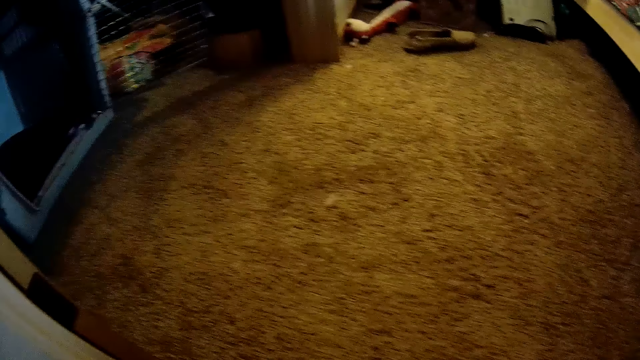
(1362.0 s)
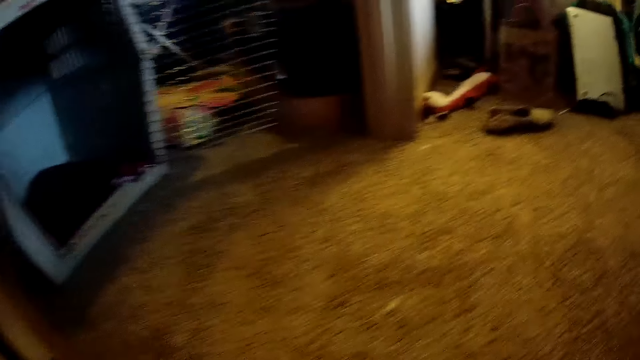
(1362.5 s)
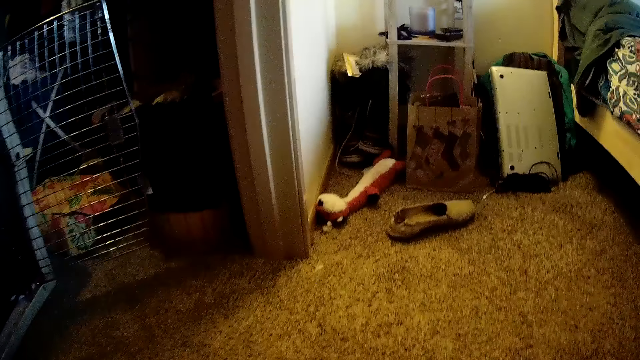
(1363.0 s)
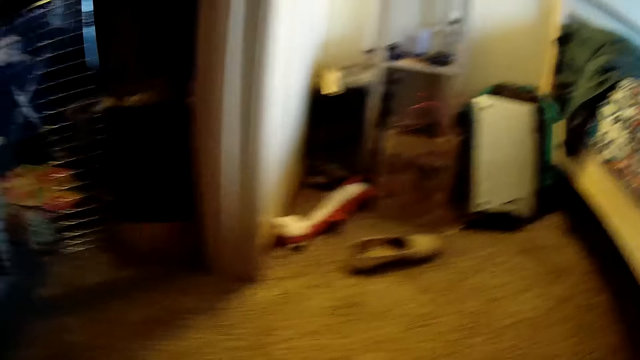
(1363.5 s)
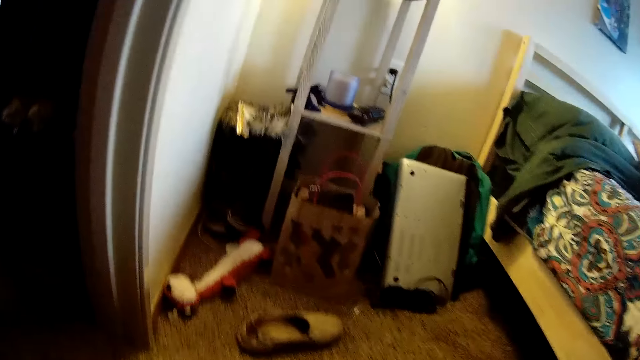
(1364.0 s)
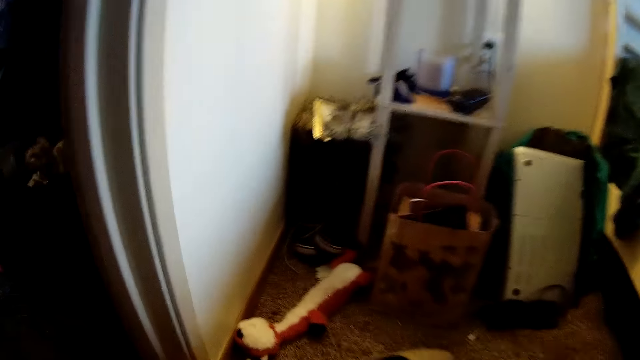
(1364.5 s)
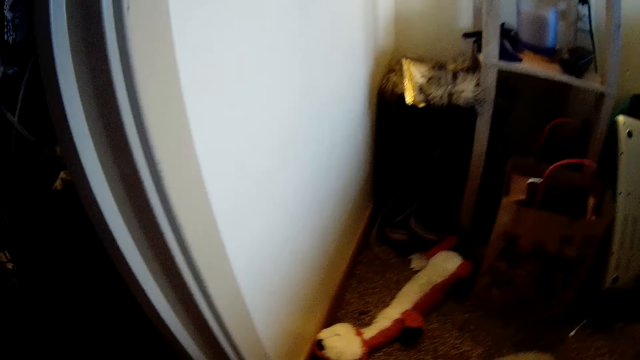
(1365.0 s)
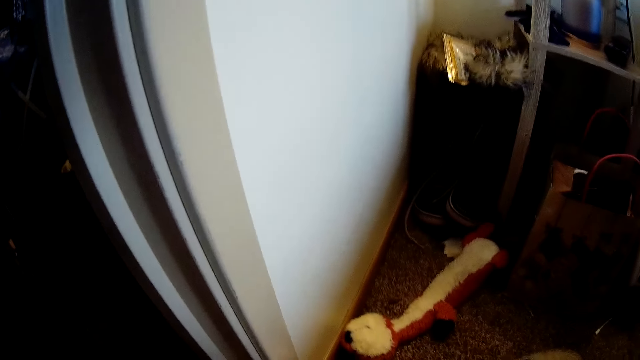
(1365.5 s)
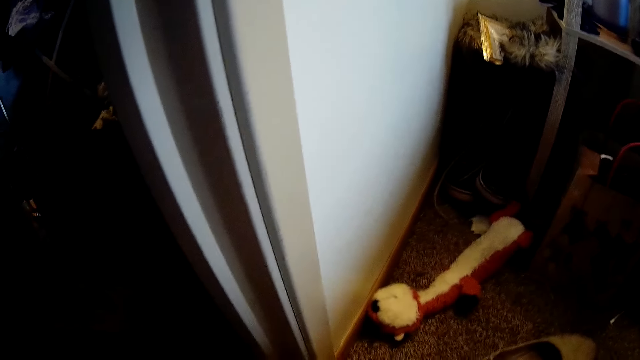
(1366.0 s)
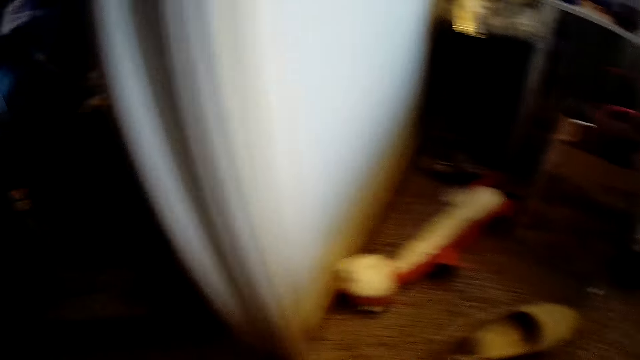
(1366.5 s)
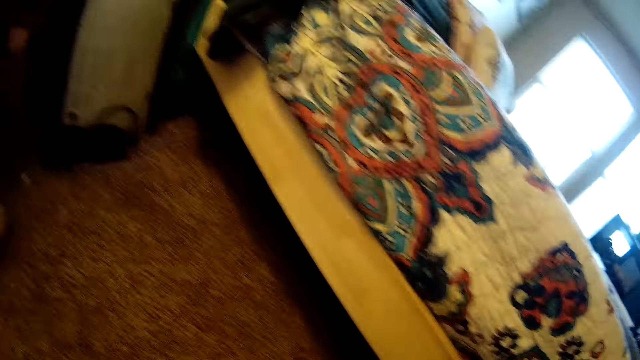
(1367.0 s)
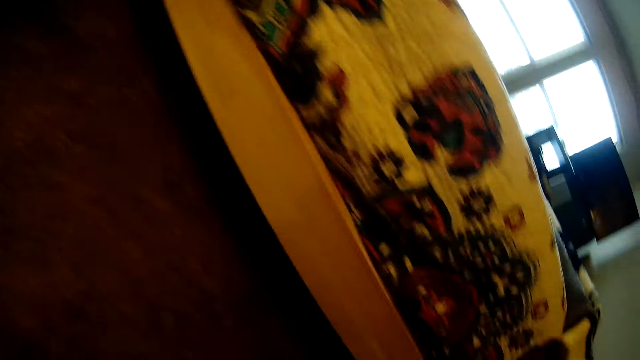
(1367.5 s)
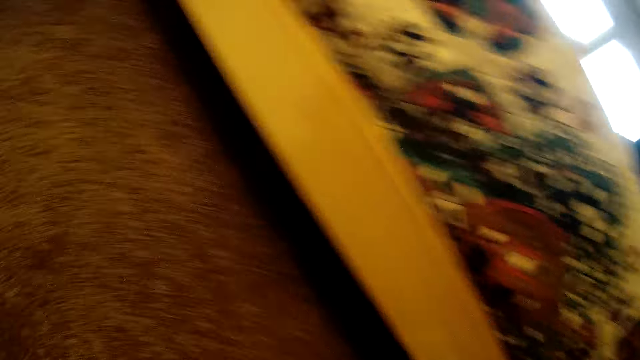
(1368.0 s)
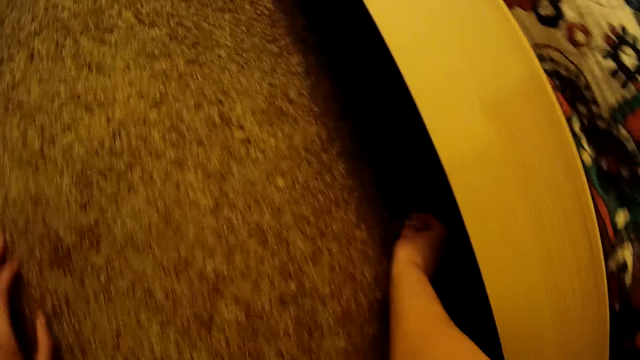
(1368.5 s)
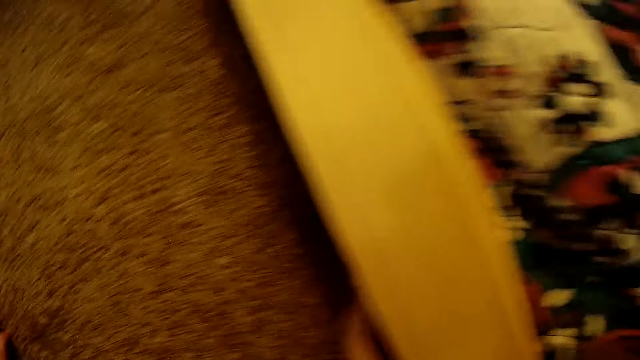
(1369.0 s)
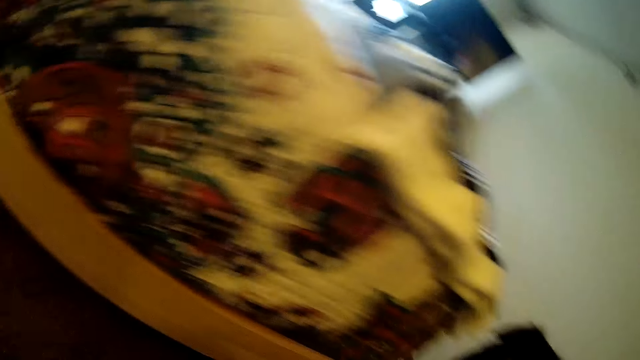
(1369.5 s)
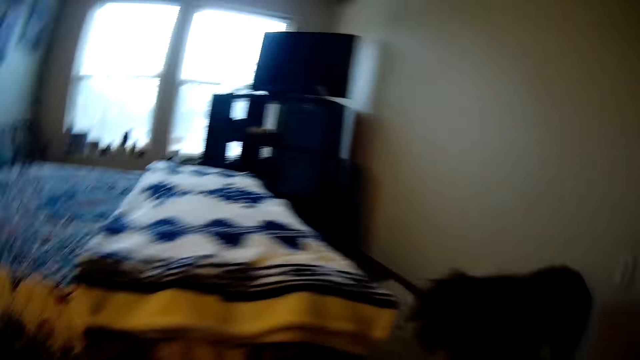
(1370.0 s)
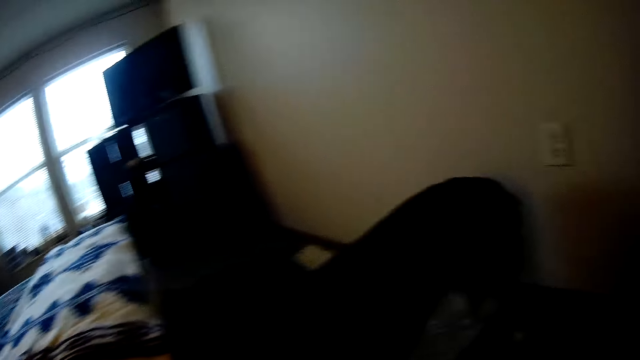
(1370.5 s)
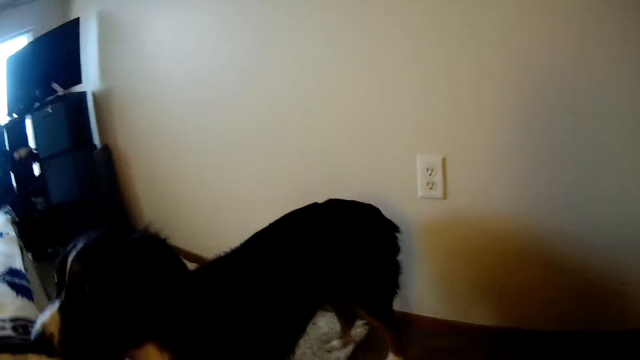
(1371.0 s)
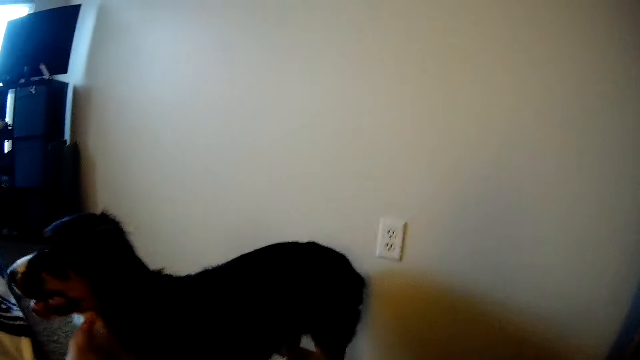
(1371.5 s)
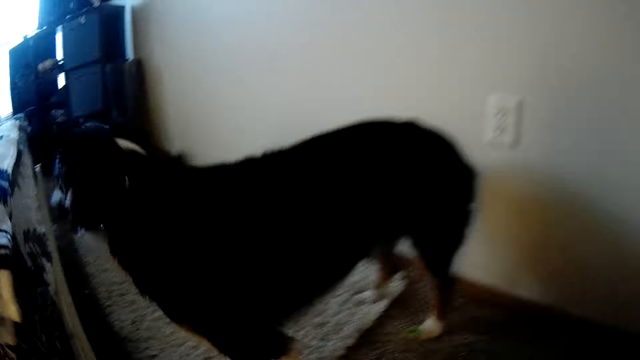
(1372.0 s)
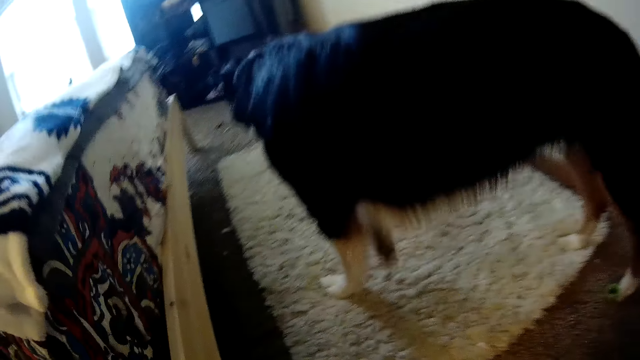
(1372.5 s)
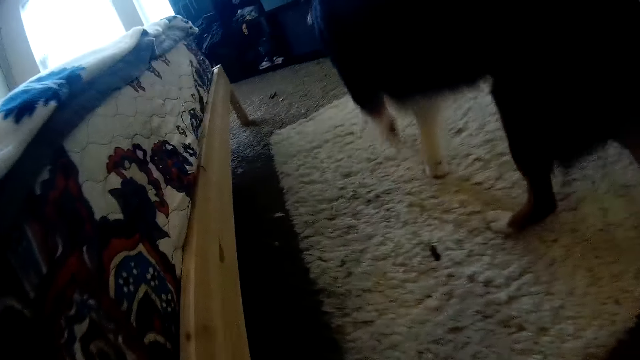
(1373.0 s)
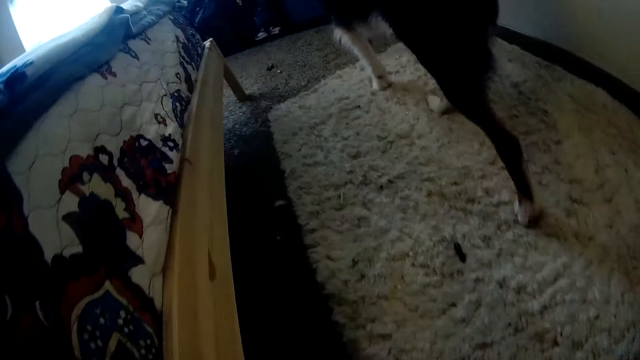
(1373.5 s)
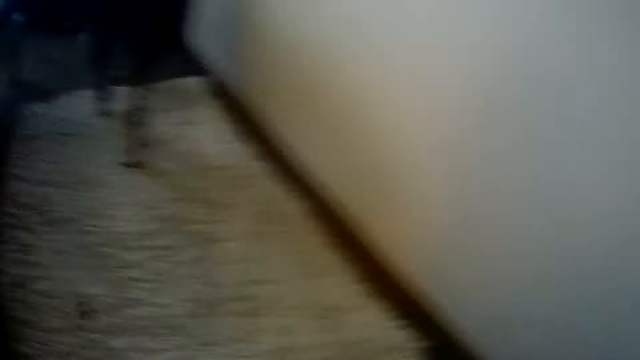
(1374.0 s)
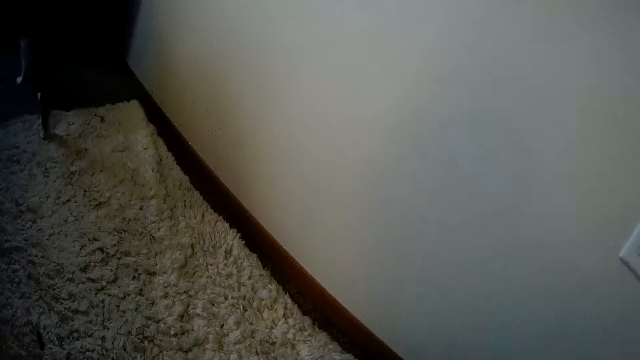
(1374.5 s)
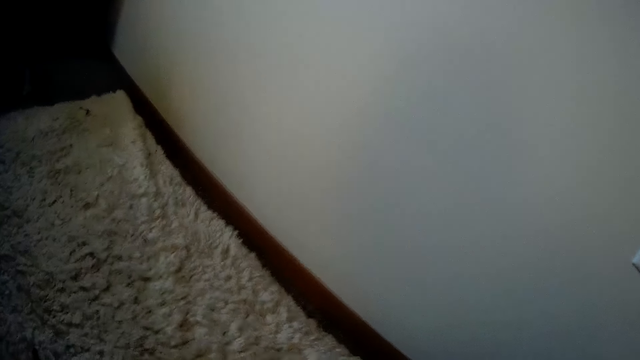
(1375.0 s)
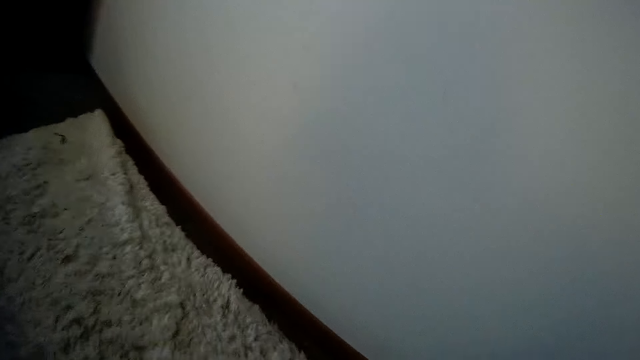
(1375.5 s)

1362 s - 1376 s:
The camera wearer walks around the bedroom. They walk into the bedroom. They pick something from under the bedroom. They stand up. They touch the dog on the neck.

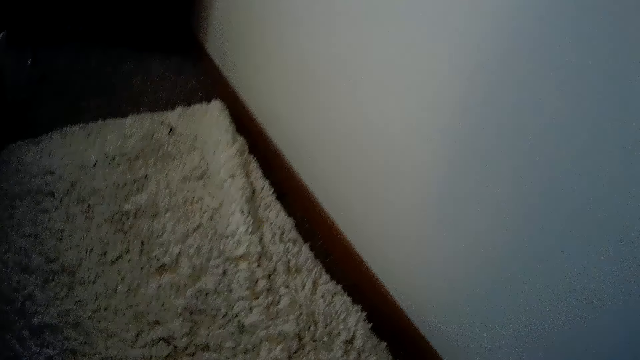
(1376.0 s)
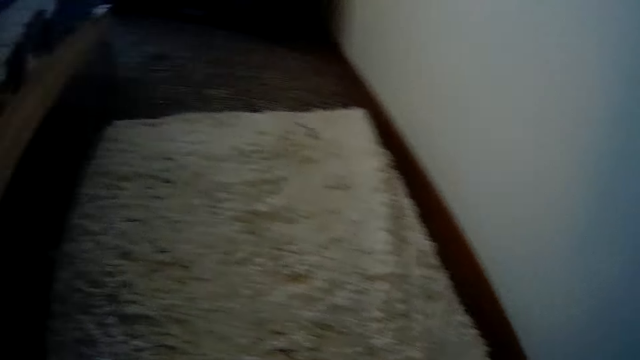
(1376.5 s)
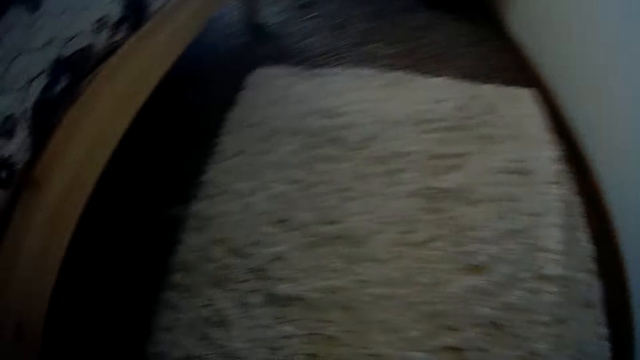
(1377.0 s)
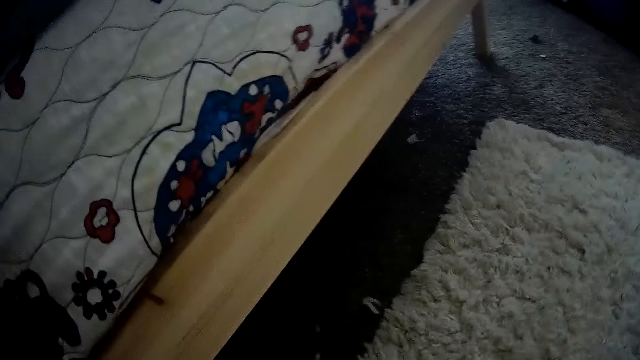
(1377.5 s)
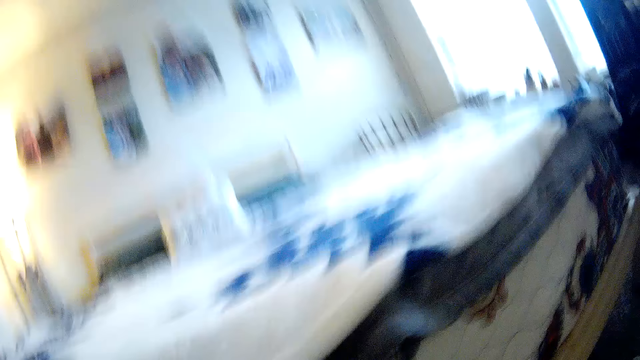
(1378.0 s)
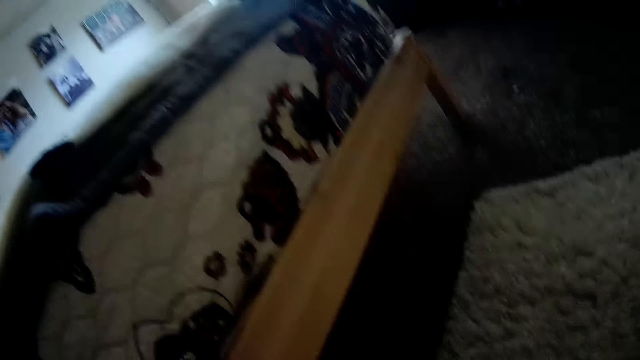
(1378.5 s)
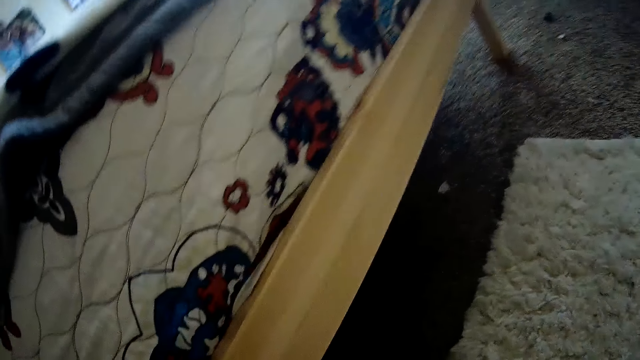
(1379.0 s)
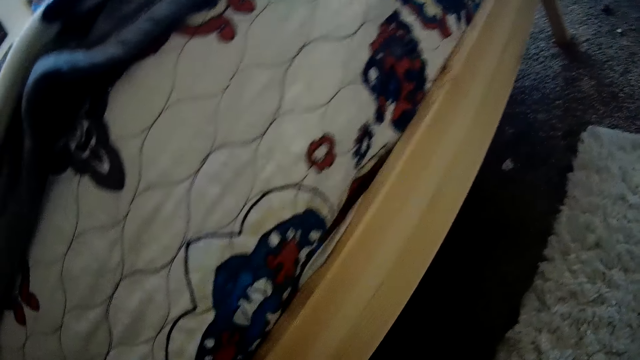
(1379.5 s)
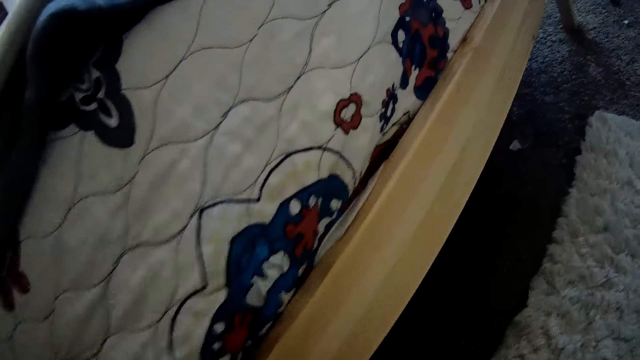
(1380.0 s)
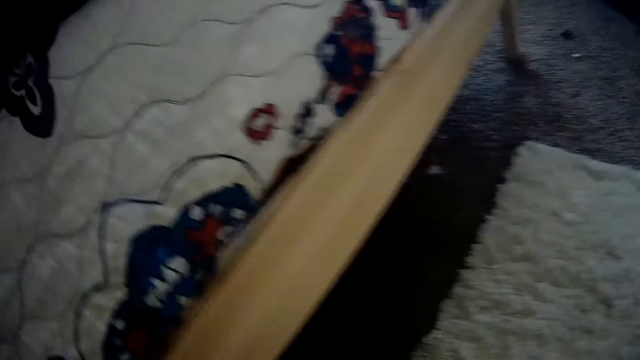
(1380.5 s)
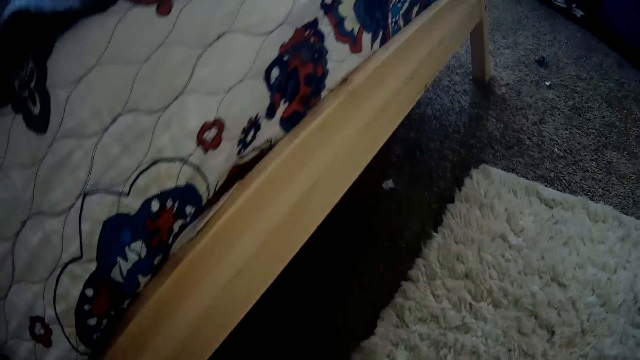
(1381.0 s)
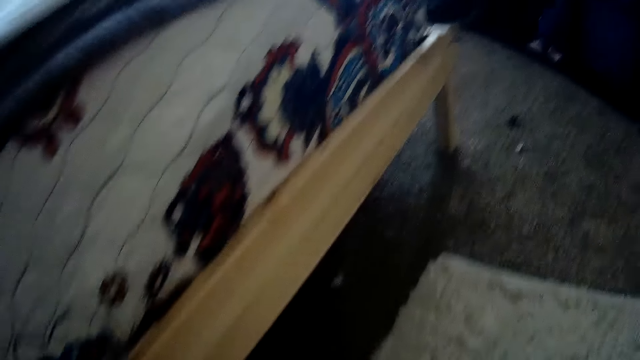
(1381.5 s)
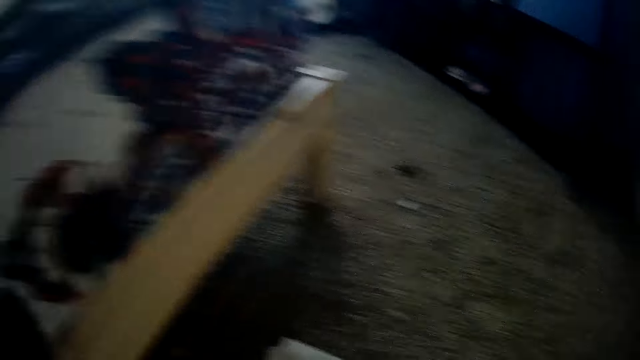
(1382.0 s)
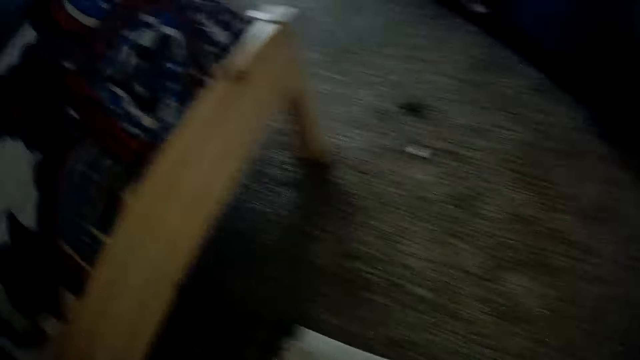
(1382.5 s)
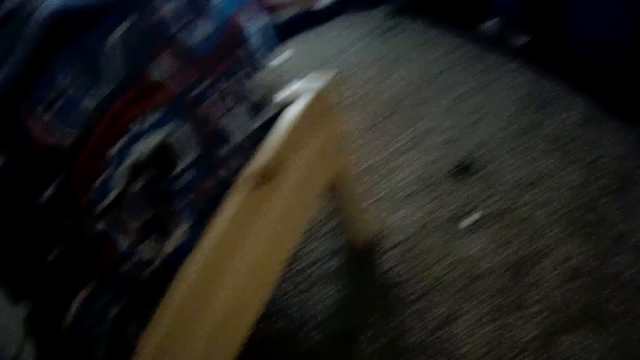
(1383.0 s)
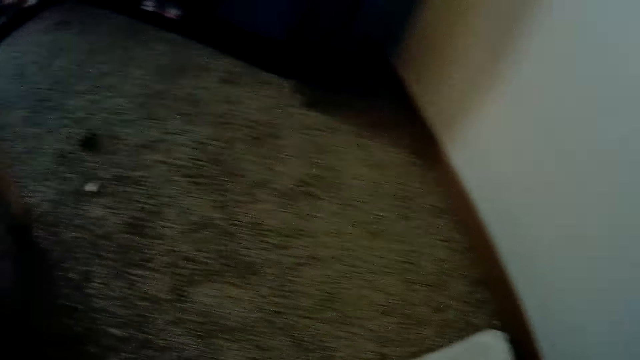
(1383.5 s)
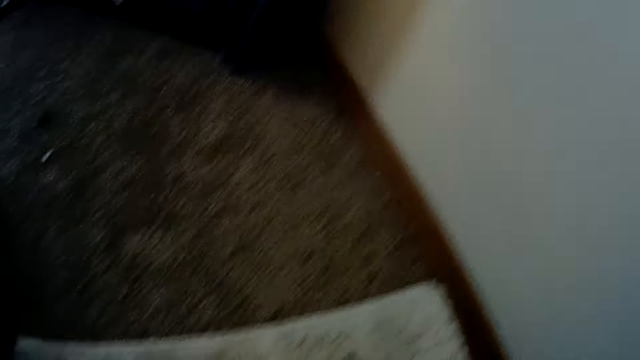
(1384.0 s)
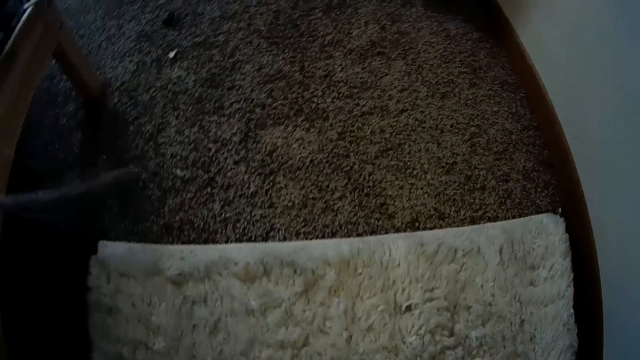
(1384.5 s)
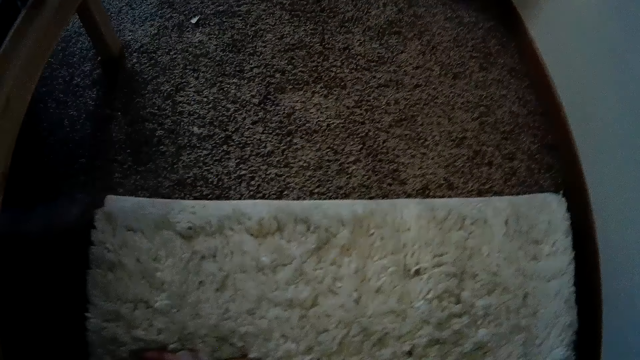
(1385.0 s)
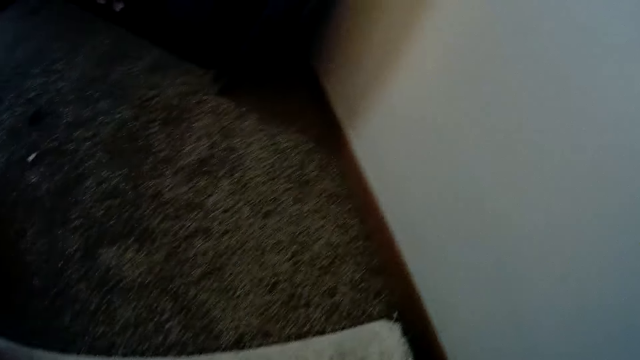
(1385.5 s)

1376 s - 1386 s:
The camera wearer picks the black object on the carpet.
